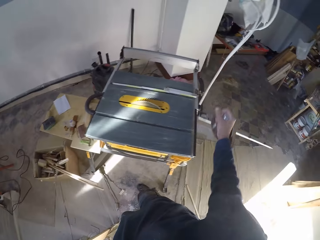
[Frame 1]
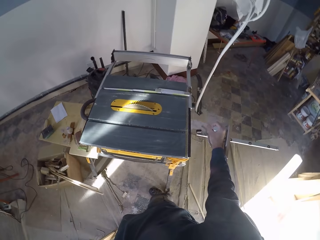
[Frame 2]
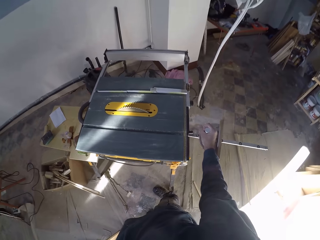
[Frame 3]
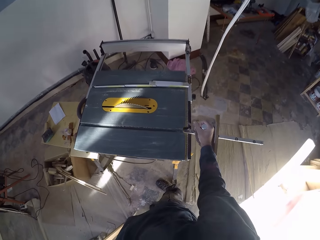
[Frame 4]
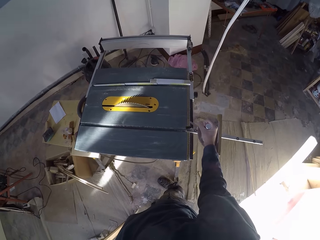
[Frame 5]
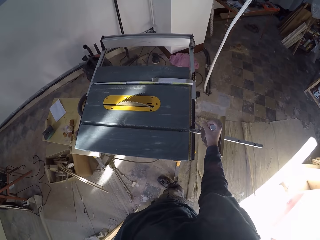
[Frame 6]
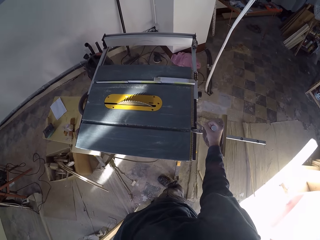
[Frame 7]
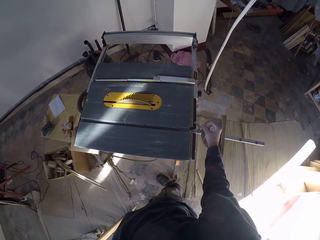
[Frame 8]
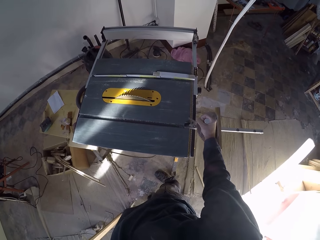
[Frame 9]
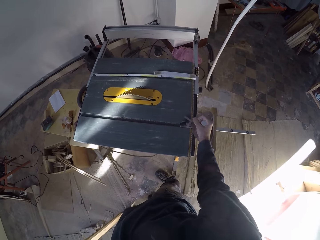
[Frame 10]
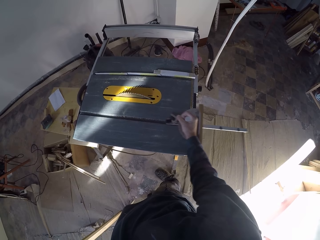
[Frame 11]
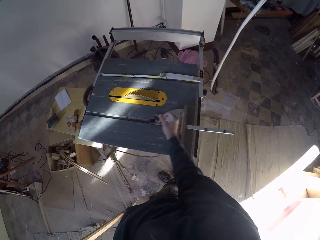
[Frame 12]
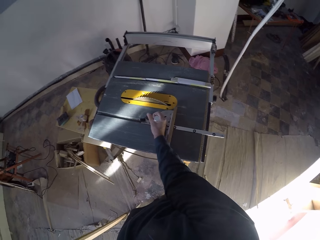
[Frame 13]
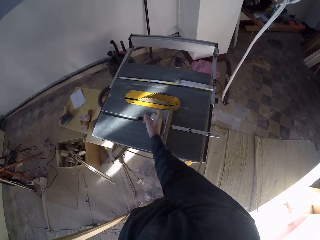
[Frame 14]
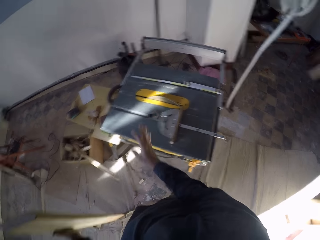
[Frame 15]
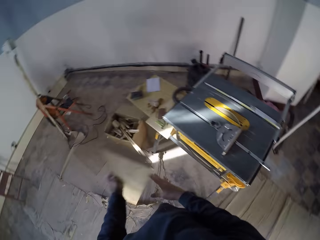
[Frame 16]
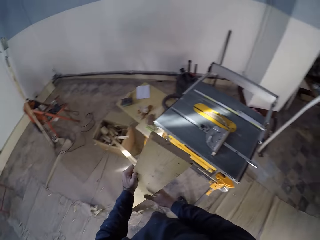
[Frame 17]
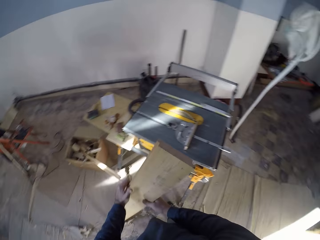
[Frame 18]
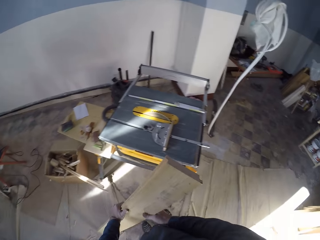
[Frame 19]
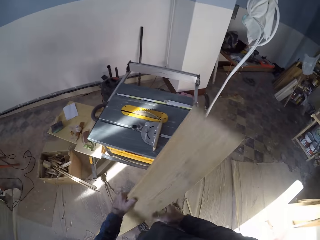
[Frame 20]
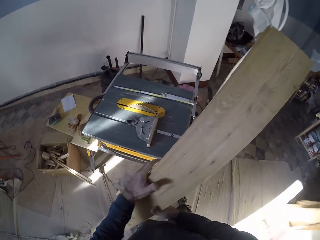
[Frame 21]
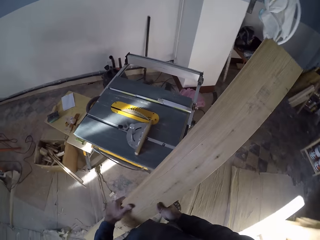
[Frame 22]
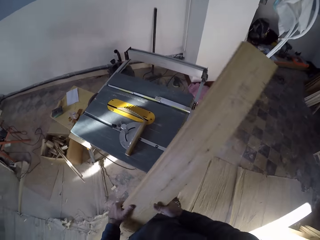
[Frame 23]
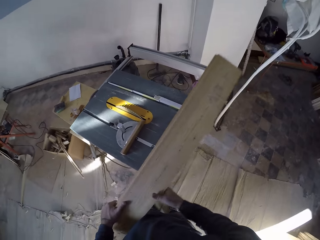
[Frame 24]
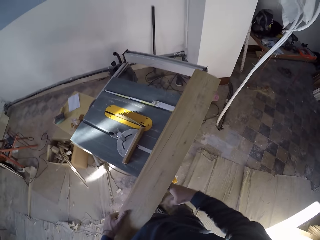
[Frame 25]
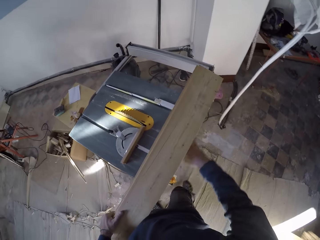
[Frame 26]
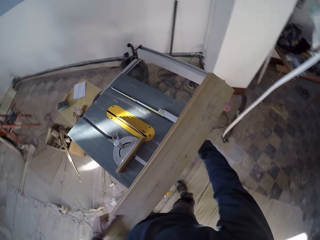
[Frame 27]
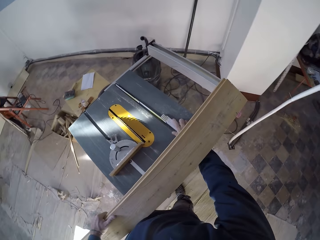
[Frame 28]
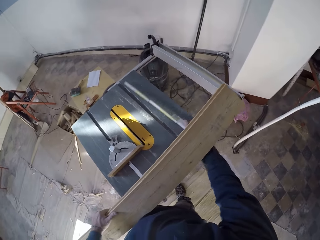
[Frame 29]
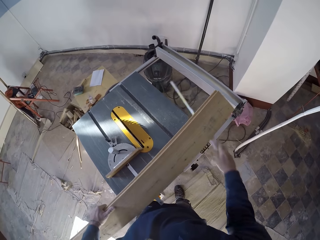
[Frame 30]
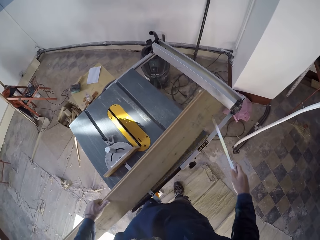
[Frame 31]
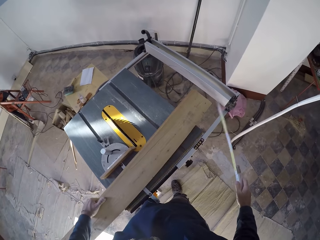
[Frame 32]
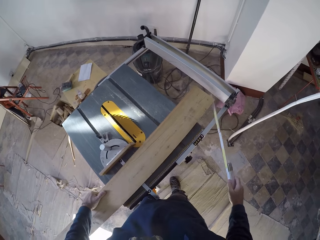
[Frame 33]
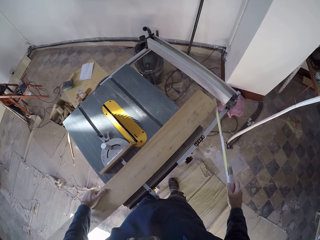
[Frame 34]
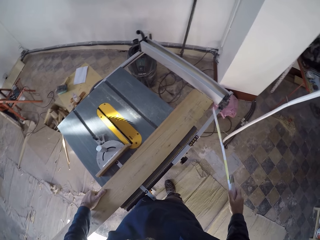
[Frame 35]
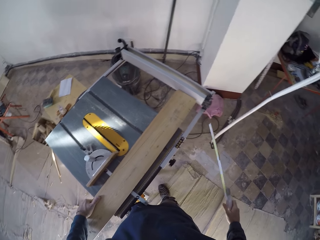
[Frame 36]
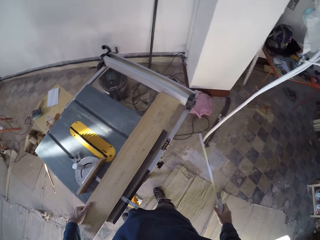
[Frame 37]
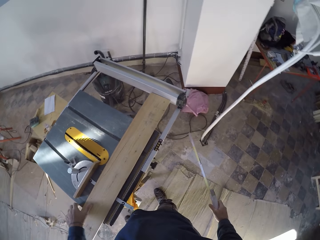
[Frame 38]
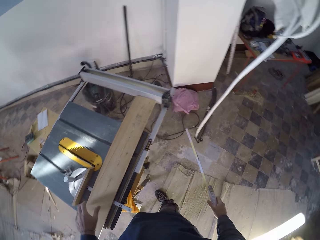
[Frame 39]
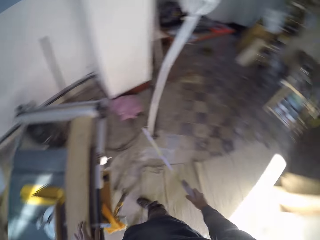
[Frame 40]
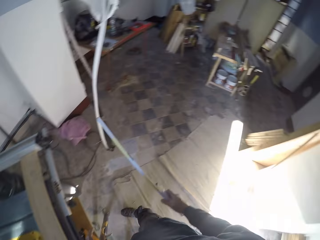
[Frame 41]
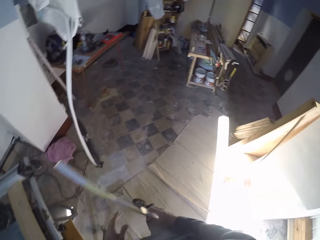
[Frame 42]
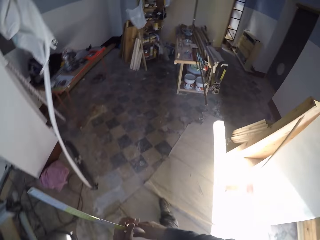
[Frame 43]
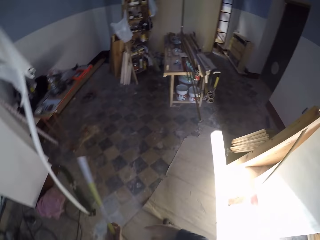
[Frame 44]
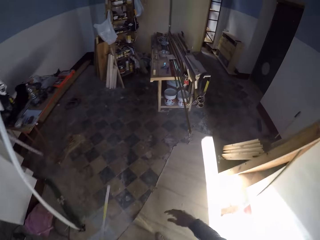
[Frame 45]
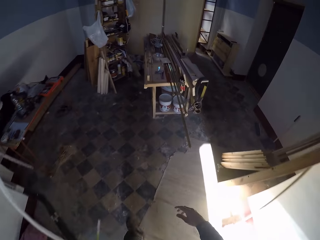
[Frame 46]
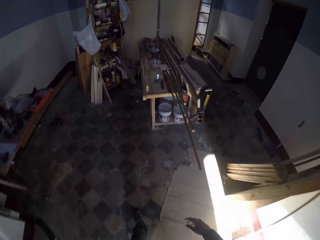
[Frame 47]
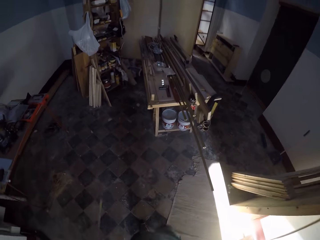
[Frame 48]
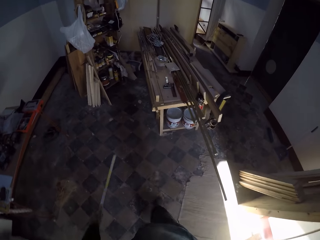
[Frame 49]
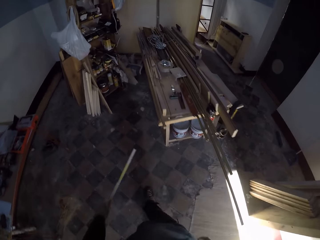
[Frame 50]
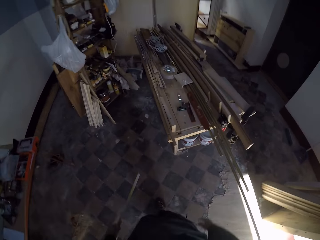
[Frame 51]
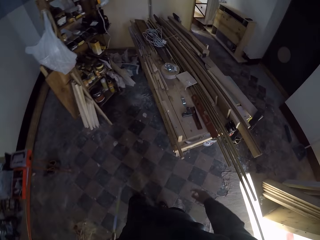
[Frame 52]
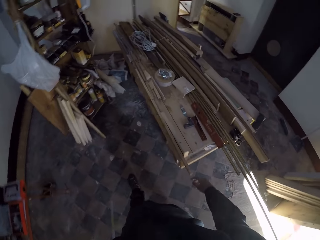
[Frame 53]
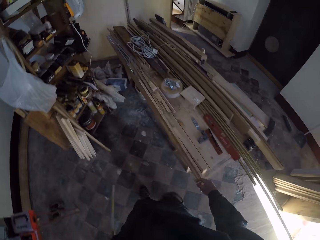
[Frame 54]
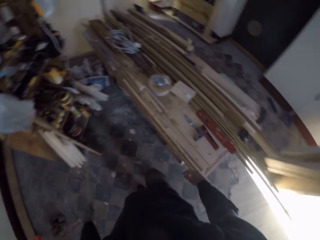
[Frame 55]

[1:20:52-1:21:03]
The camera wearer inserts the semi-circle tool into the bench. He lifts the plank of wood with both hands. He picks up the foldable ruler or measuring rod from the table saw. He carries the foldable ruler with his right hand. He drops the plank of wood on the bench with his left hand. He passes the foldable ruler to his left hand. He walks on the floor.

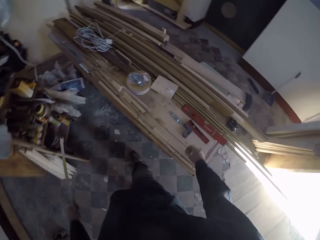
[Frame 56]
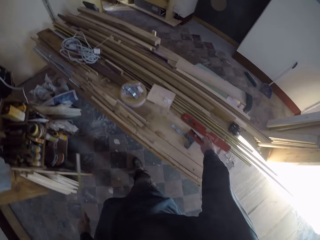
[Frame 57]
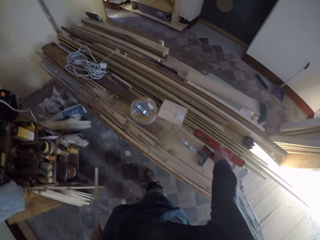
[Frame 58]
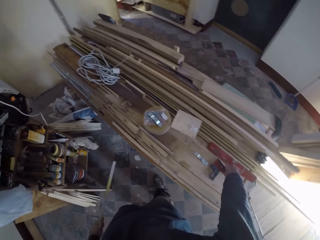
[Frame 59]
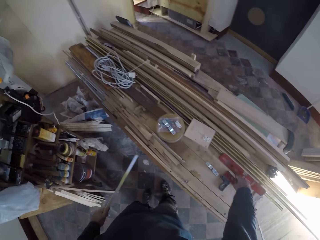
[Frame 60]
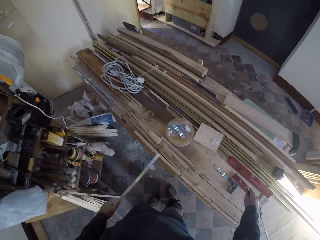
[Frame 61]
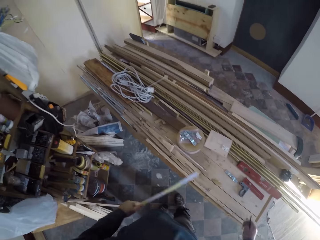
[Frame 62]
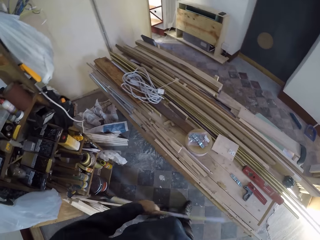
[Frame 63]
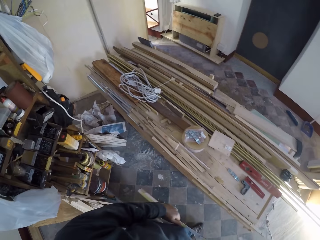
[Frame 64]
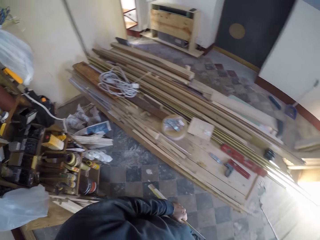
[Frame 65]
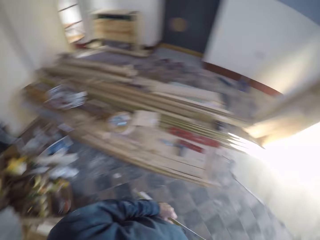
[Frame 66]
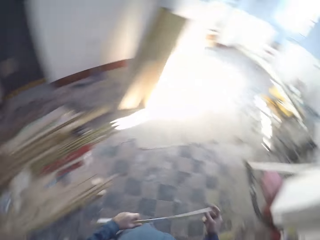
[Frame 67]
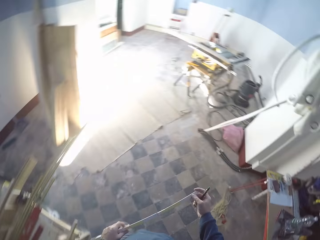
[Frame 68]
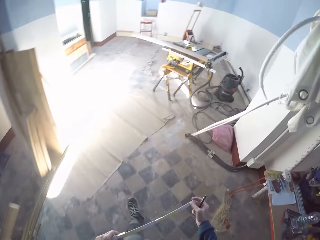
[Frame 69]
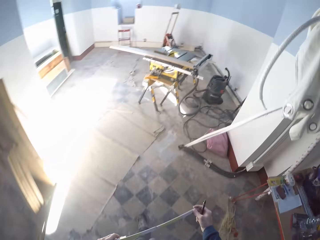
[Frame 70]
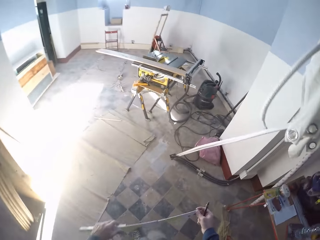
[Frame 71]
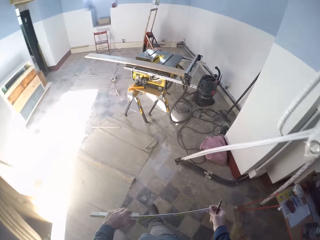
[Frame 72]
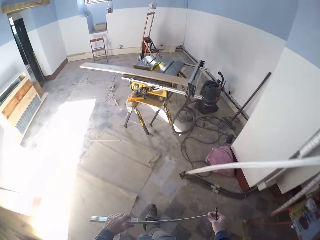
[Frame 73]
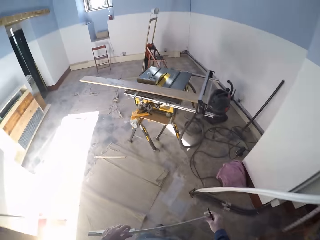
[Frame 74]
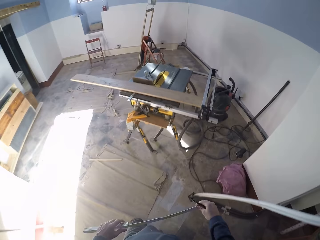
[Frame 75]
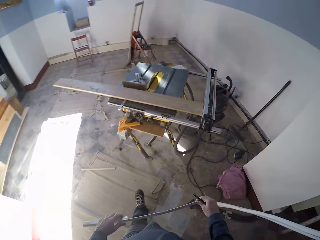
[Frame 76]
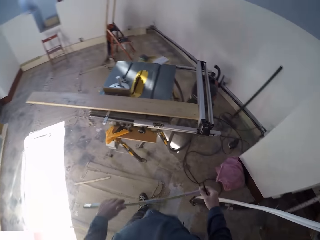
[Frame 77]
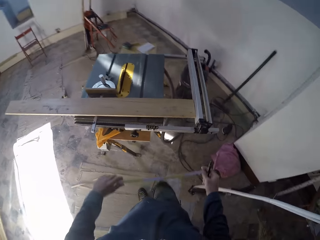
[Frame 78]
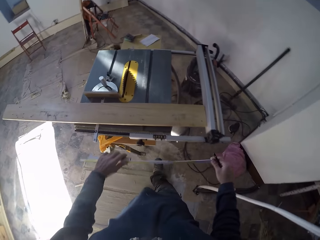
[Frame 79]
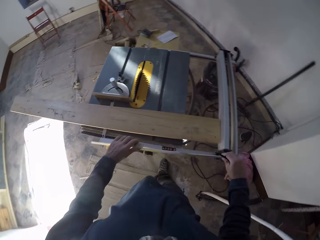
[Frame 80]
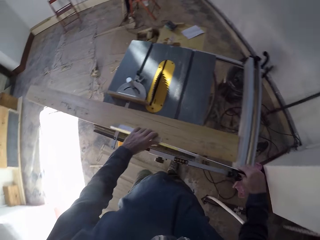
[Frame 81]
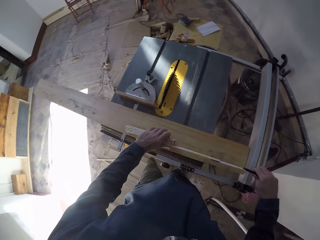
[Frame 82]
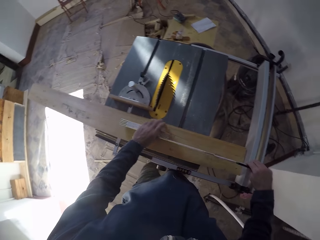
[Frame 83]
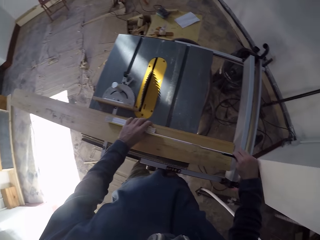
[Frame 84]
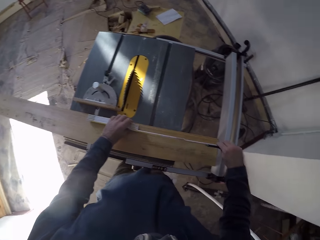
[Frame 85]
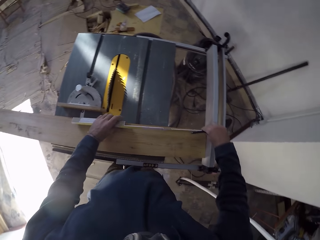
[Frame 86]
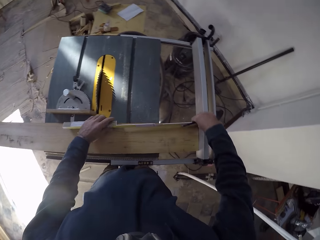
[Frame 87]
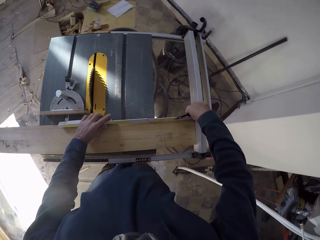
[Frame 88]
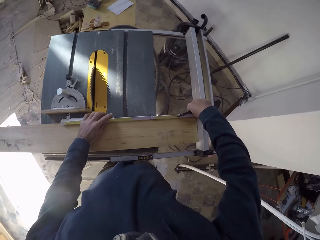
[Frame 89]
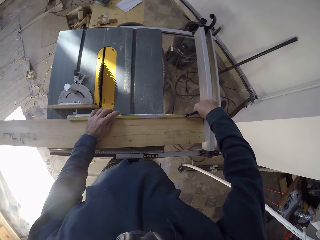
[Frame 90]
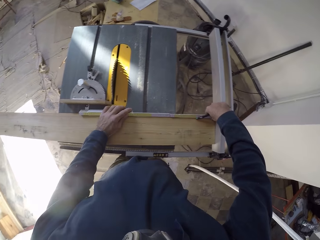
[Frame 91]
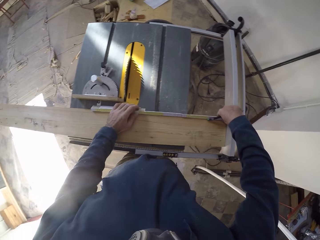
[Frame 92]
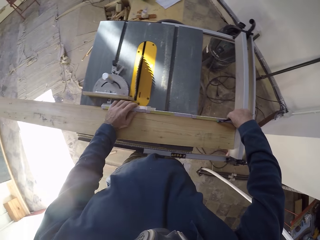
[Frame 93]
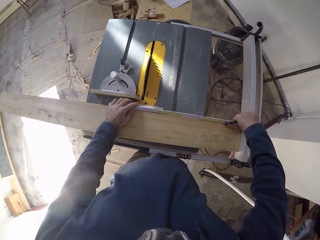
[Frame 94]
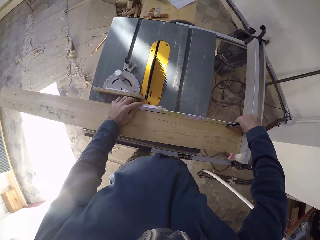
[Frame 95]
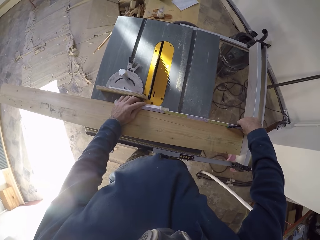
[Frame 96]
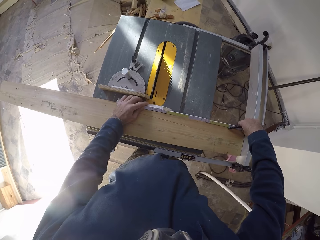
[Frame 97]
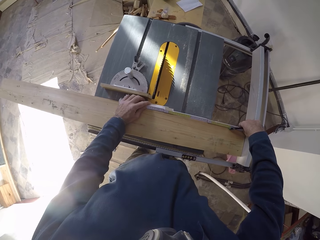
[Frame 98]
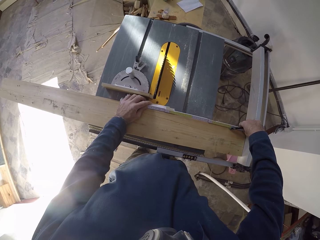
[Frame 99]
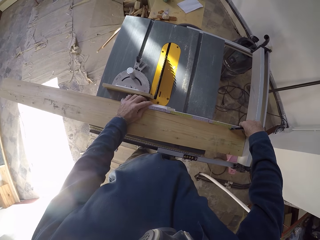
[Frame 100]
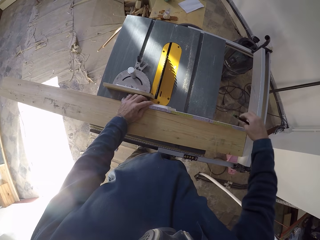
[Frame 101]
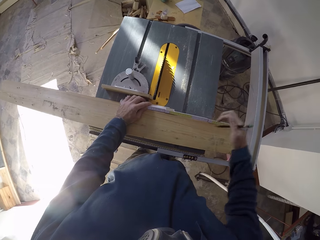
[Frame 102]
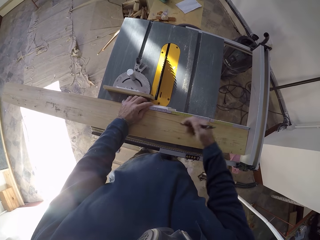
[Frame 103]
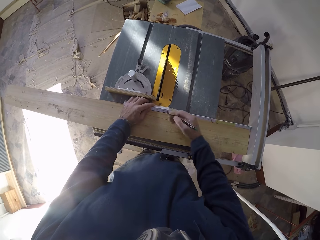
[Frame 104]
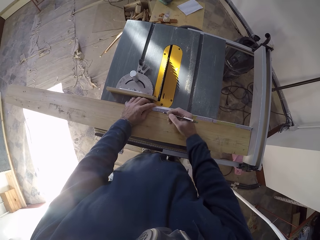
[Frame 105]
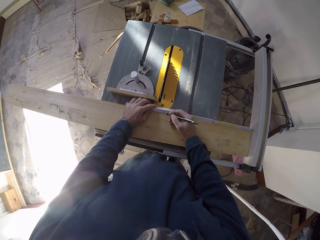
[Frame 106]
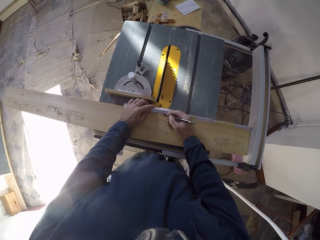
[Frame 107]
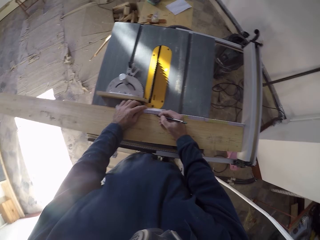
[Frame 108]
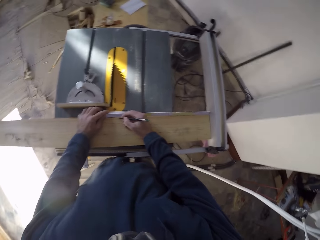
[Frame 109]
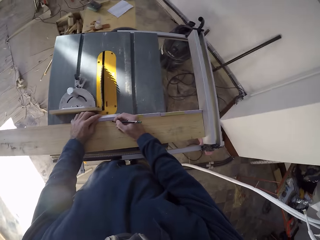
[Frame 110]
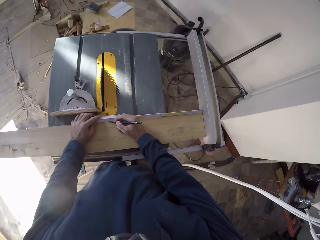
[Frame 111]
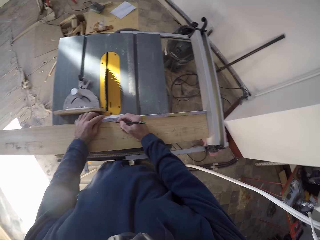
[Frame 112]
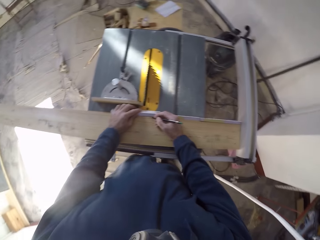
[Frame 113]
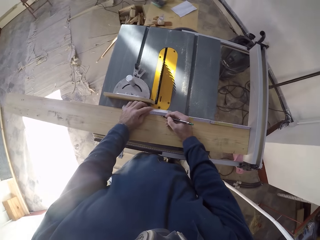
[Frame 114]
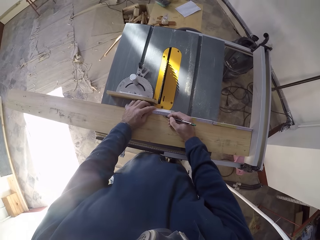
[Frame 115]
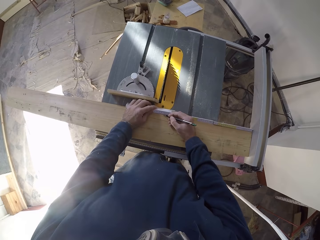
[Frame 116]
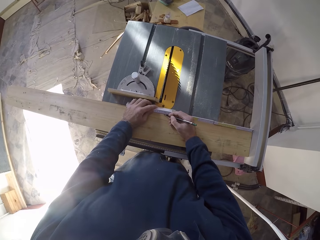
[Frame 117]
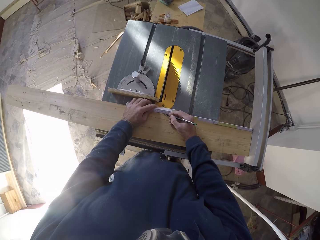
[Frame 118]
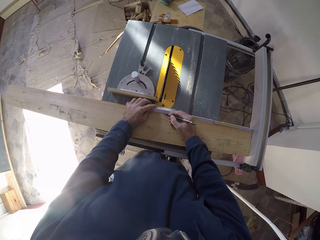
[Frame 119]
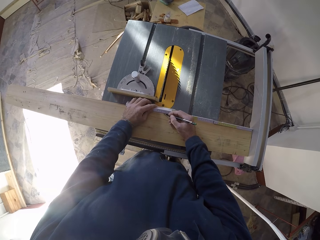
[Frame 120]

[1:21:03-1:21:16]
The camera wearer picks up a screwdriver from the table saw with his right hand. He walks on the floor. He carries the foldable ruler with both hands. He measures the plank of wood with the foldable ruler. He draws a line on the plank of wood with a pen with his right hand.
